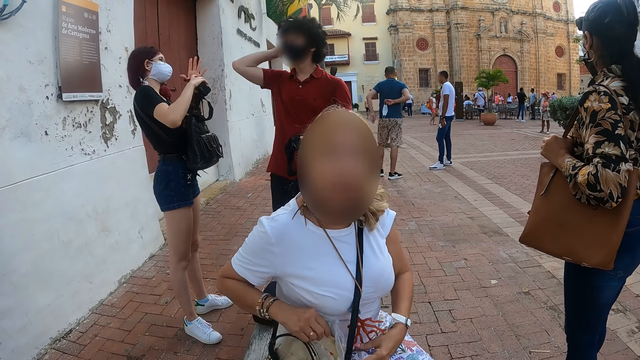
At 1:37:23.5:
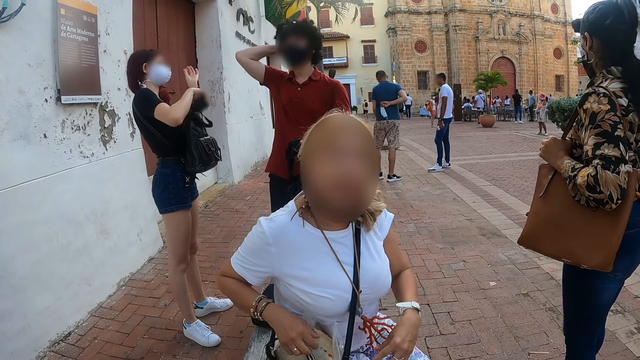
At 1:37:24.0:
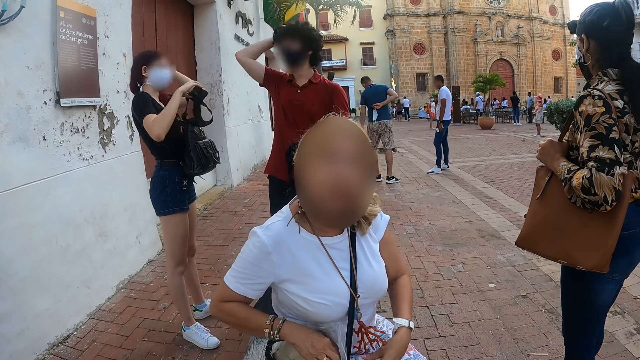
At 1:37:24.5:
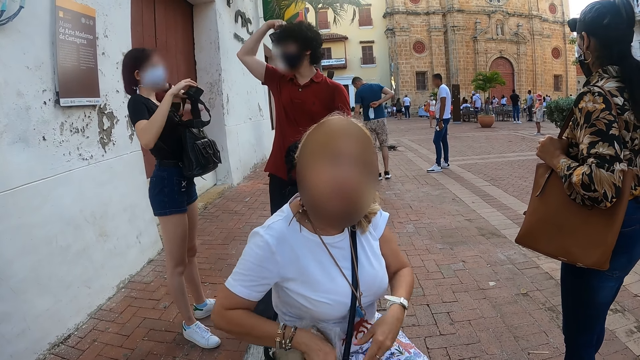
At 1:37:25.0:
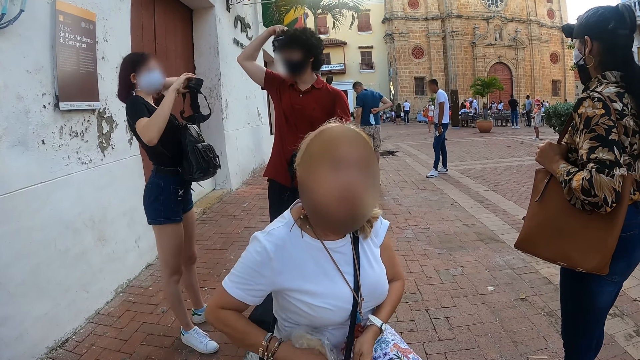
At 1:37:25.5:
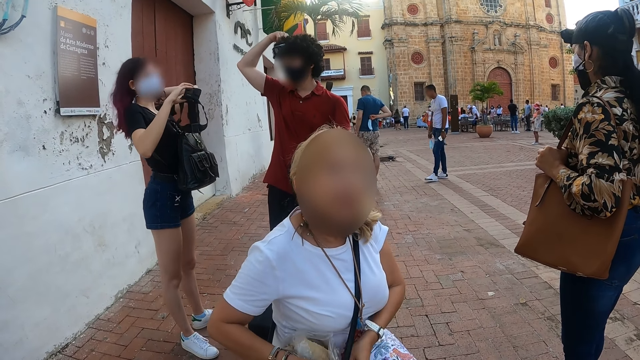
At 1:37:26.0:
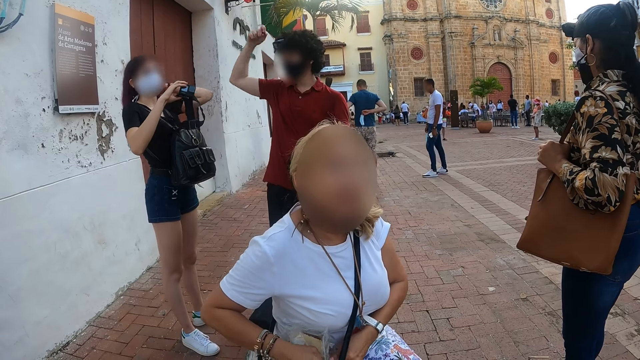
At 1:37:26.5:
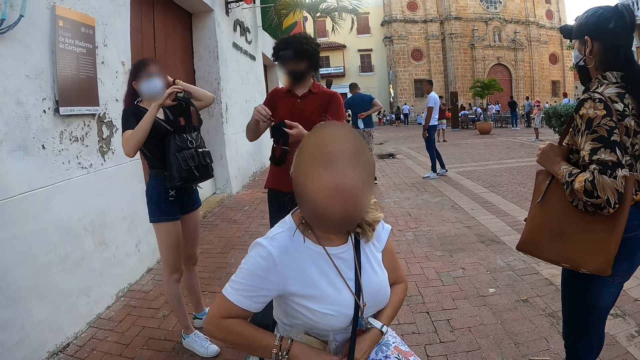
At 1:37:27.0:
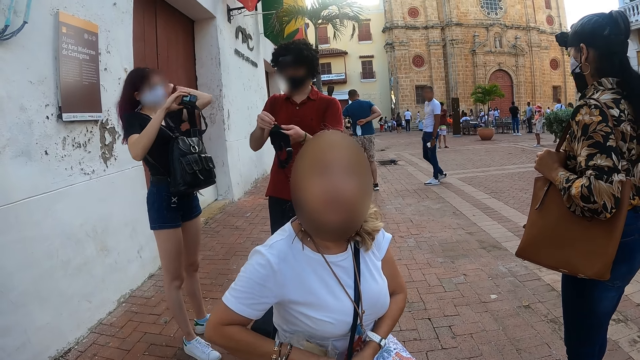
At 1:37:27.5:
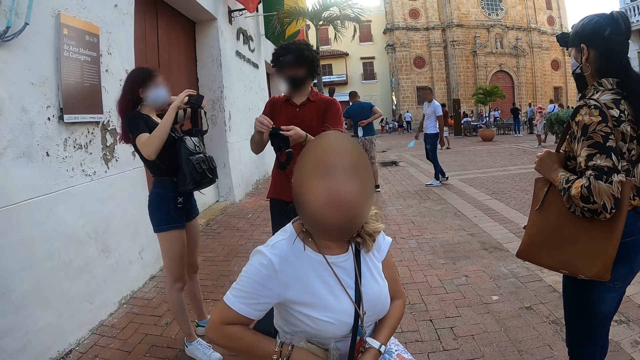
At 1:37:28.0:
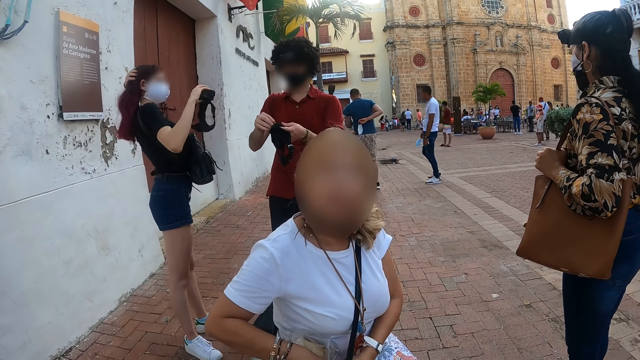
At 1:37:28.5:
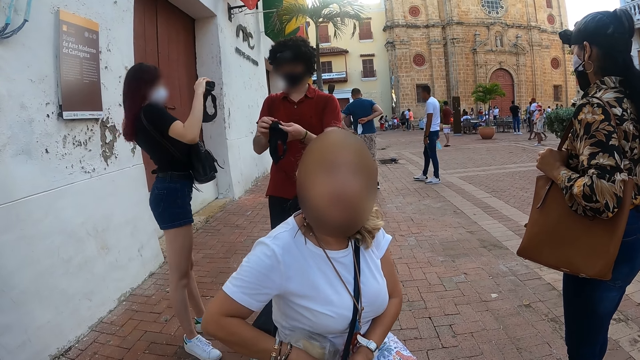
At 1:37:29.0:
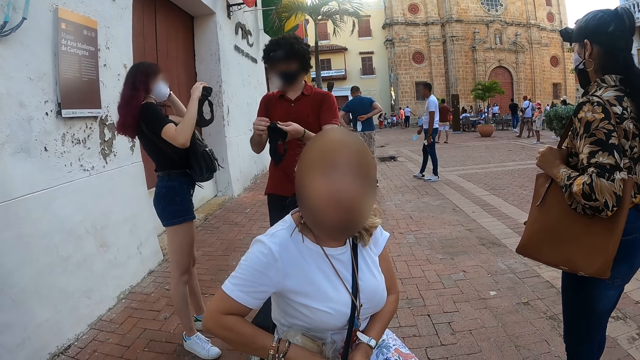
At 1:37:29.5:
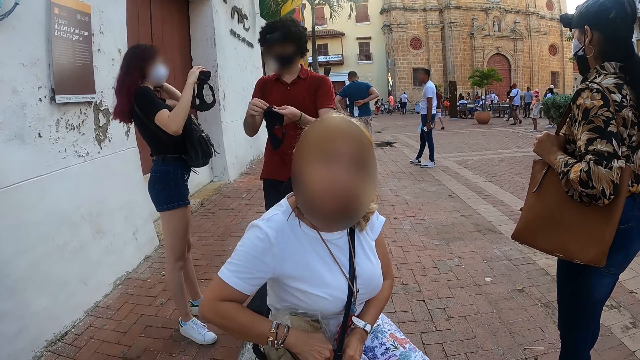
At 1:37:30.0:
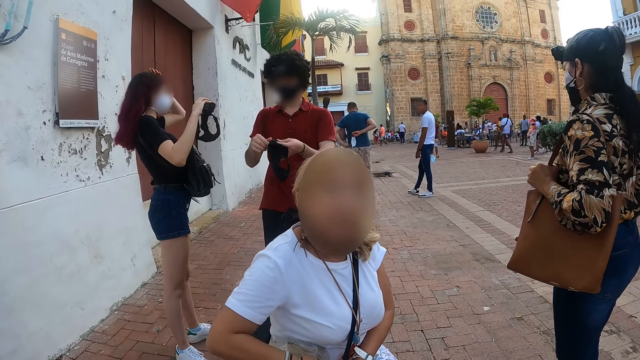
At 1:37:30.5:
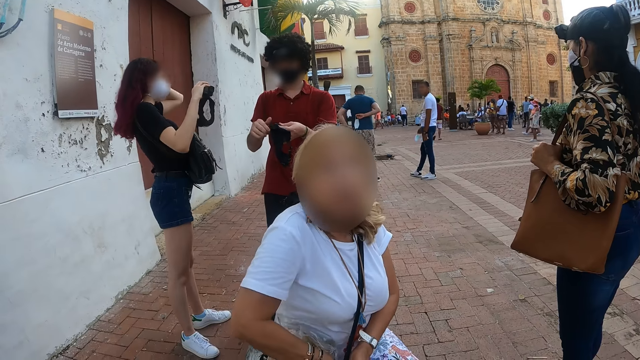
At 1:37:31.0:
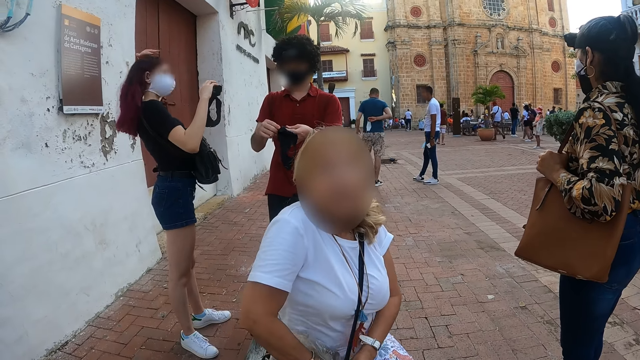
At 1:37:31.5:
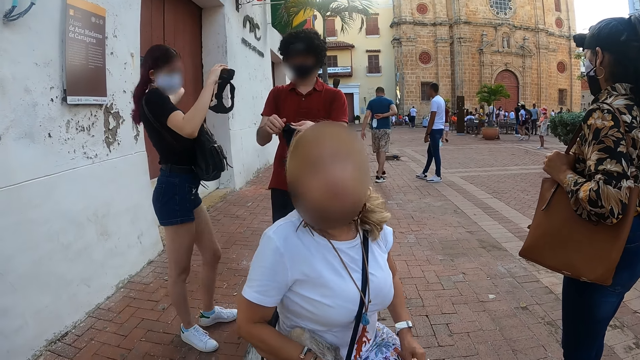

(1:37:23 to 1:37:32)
The camera wearer talks to a person. Another person fixes the hair.

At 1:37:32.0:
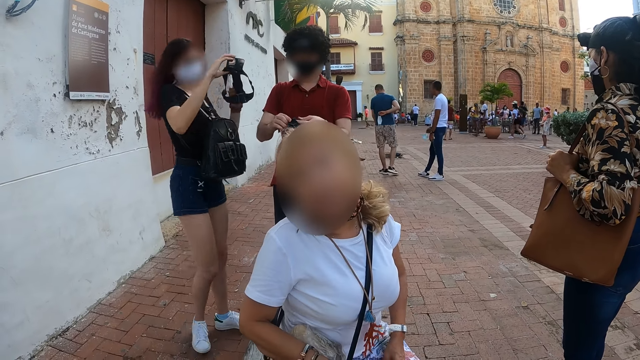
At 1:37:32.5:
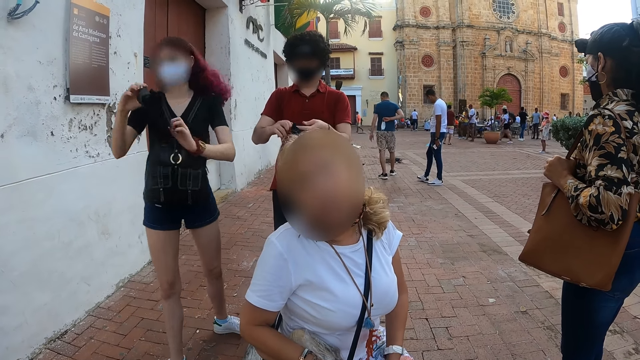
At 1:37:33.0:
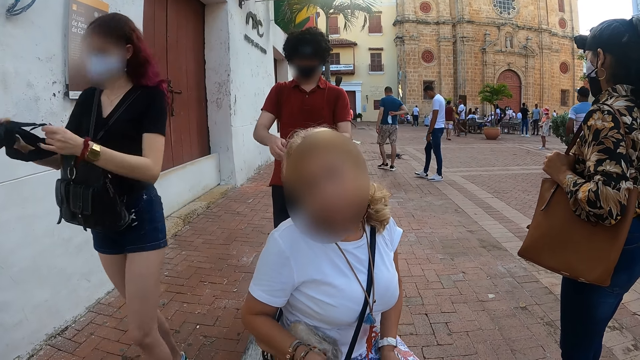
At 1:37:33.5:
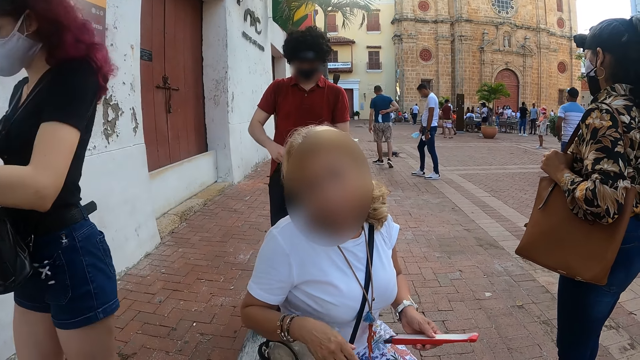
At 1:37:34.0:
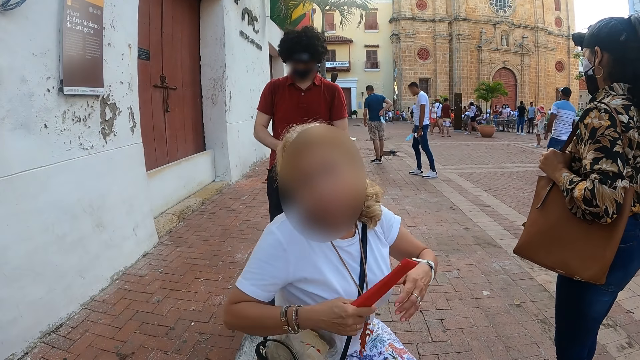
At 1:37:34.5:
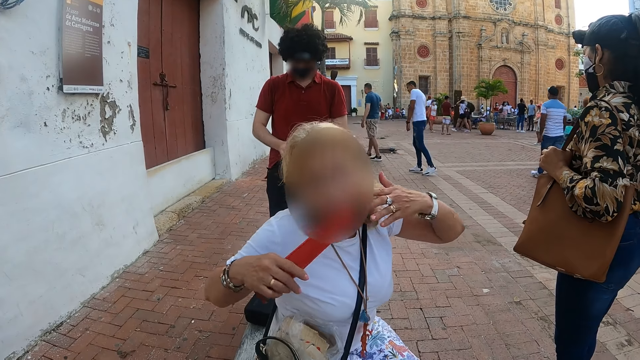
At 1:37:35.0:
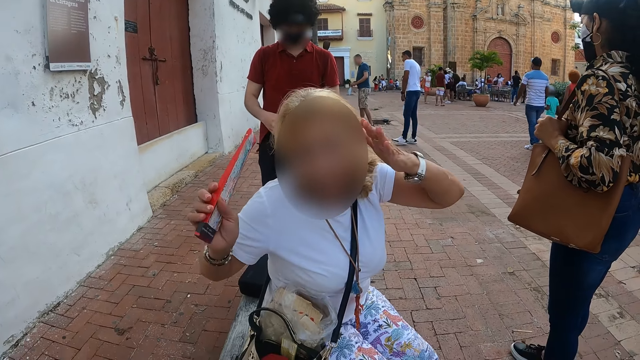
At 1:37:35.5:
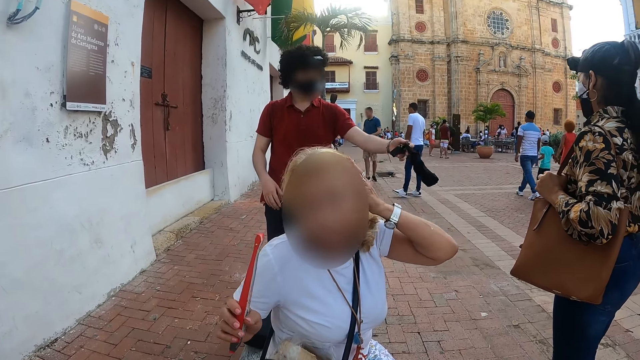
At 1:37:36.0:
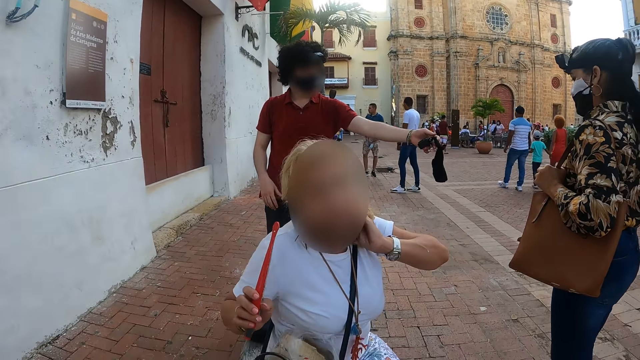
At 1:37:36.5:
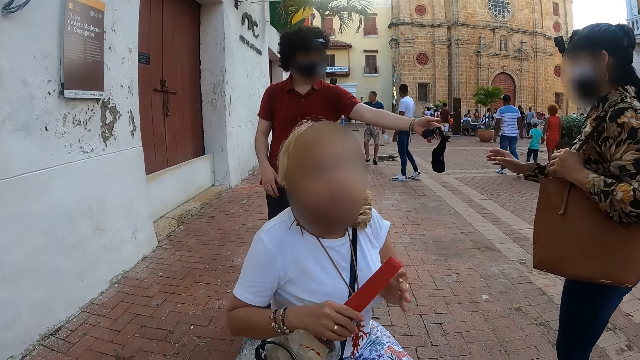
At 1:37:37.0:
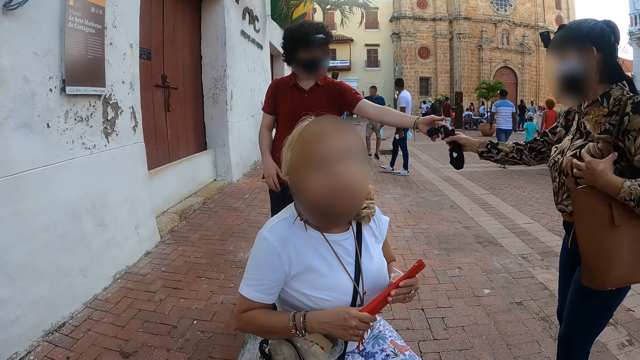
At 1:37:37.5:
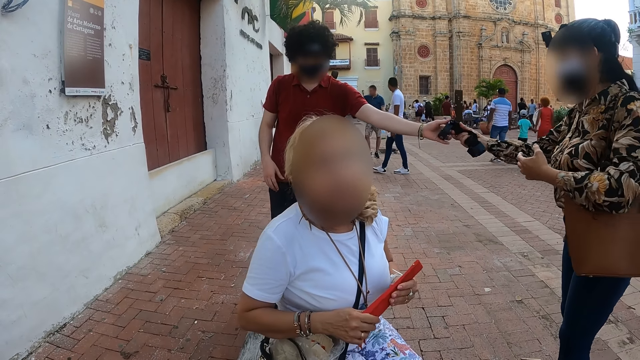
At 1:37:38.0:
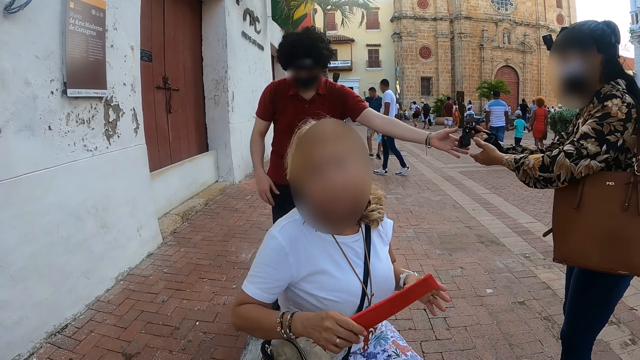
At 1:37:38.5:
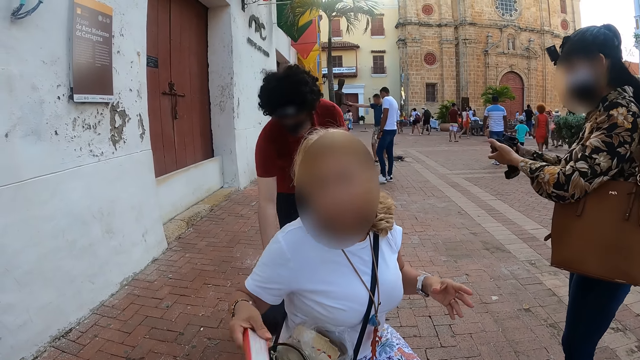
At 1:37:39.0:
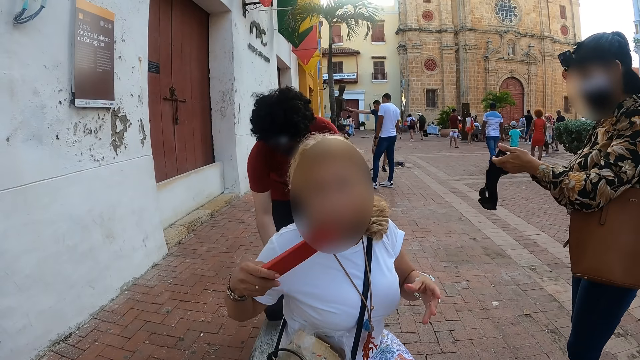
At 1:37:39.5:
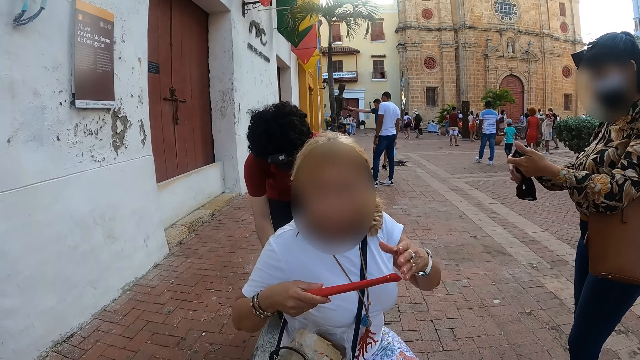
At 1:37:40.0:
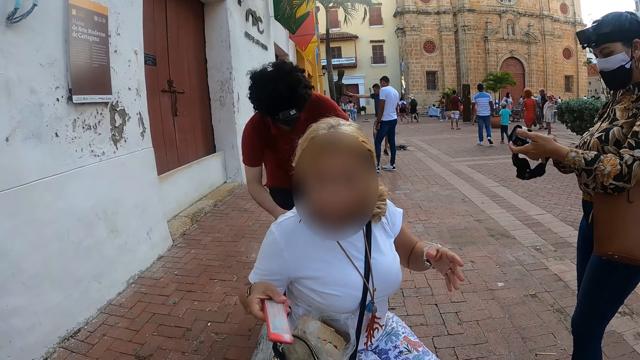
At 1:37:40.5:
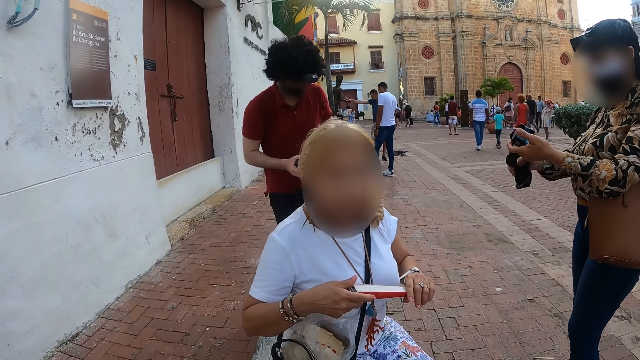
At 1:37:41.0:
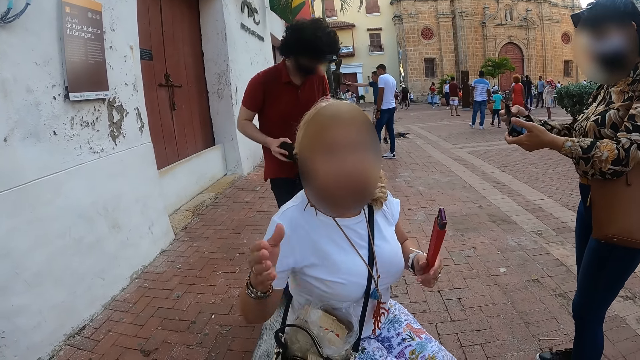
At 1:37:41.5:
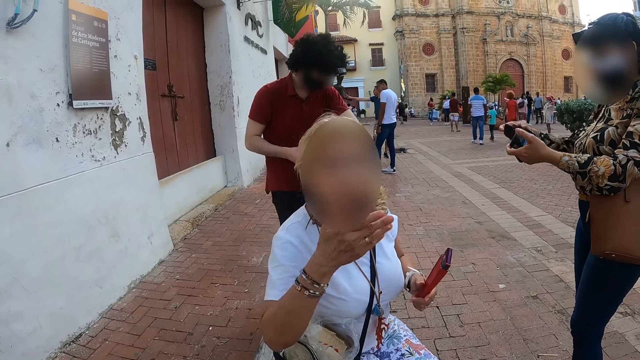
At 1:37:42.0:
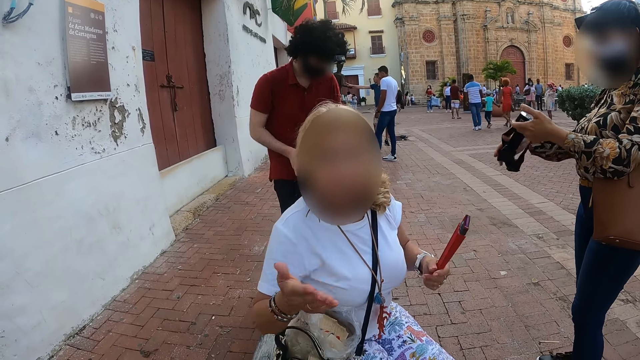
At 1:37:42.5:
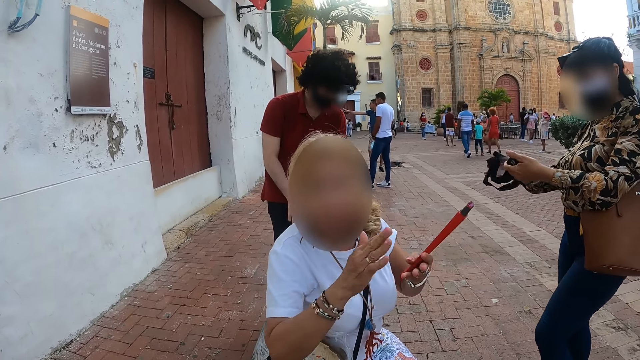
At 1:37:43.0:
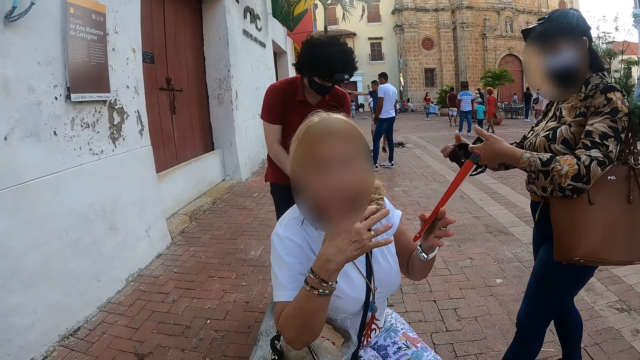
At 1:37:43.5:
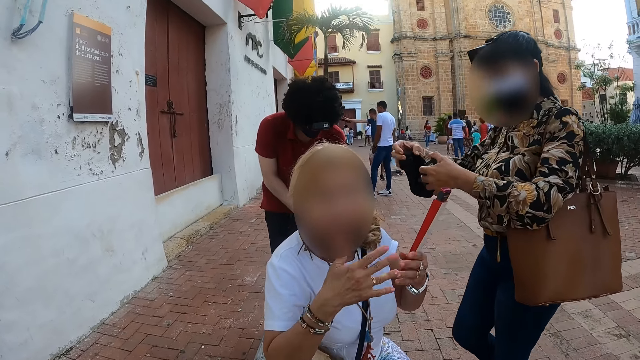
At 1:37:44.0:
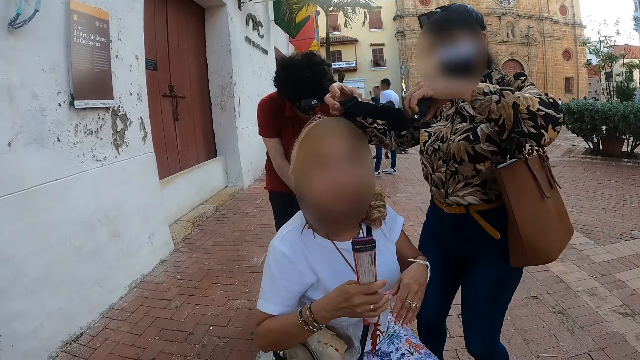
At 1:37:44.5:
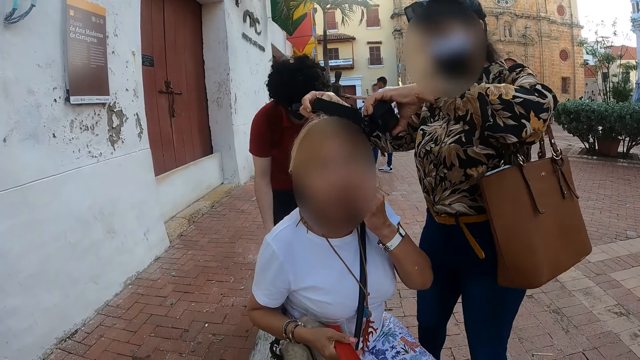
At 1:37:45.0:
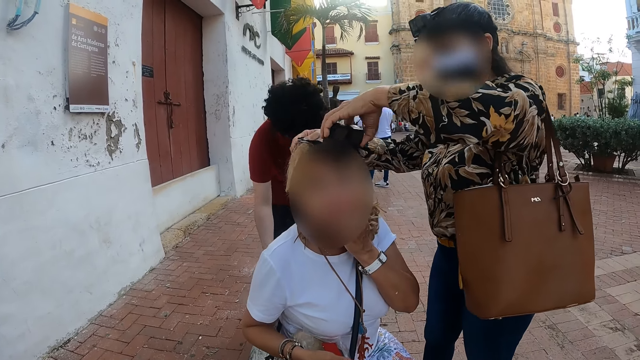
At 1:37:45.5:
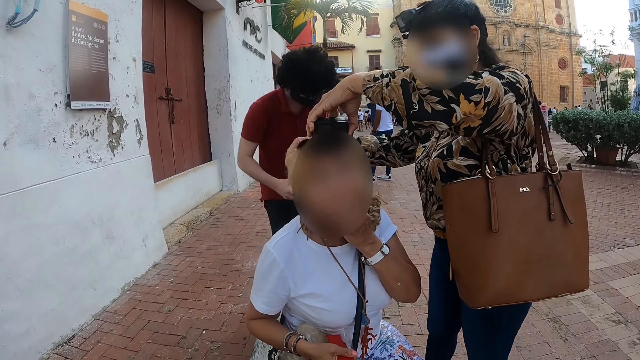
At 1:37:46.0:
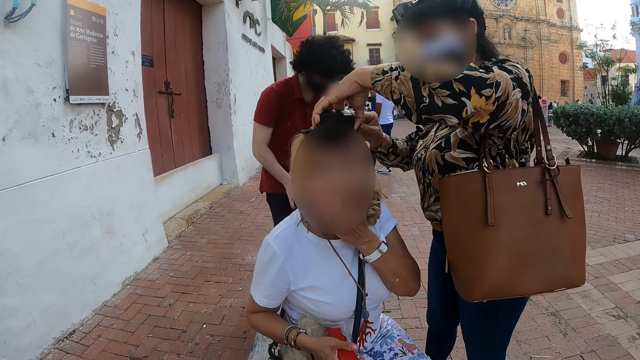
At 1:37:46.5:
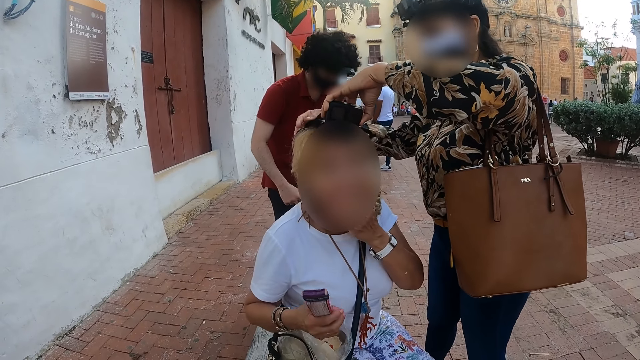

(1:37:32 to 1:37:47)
A person walks around. Another person holds something and picks up something. The second person moves the hand. A third person gives a camera to a fourth person. The camera wearer talks to the second person. The second person moves something to the right hand. The second person moves the hand. The fourth person walks around. The fourth person puts the camera on the head of the second person.
